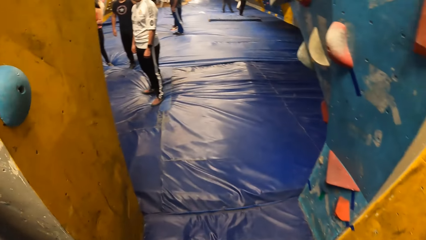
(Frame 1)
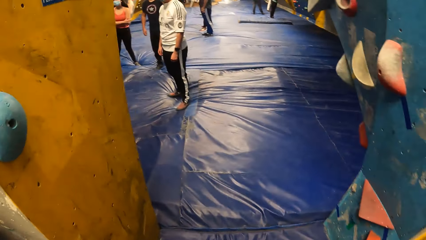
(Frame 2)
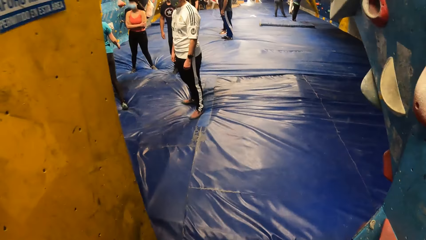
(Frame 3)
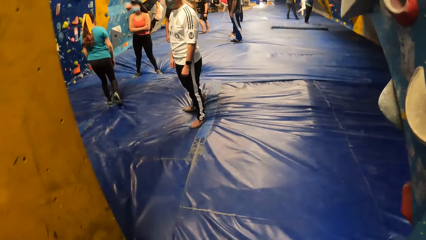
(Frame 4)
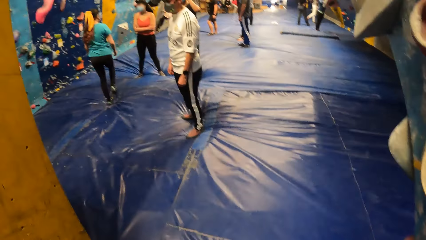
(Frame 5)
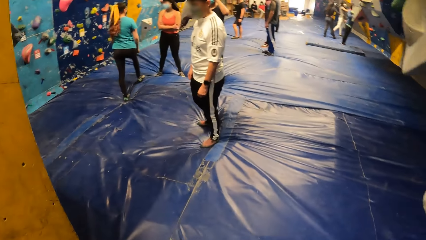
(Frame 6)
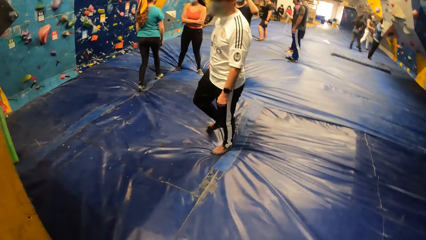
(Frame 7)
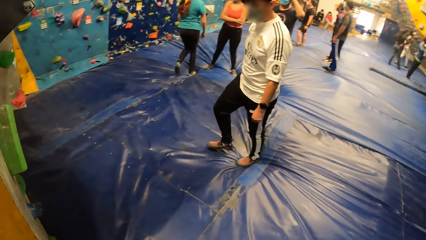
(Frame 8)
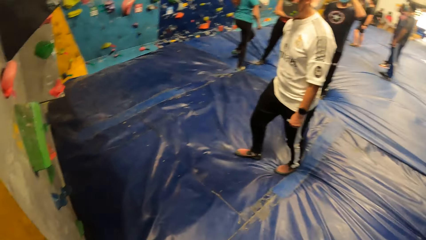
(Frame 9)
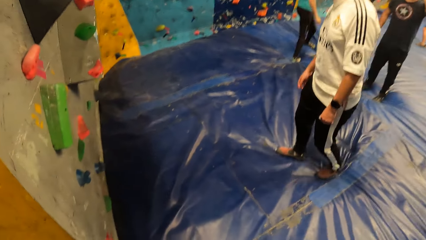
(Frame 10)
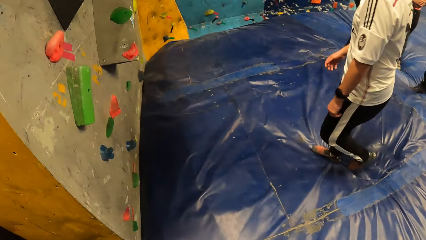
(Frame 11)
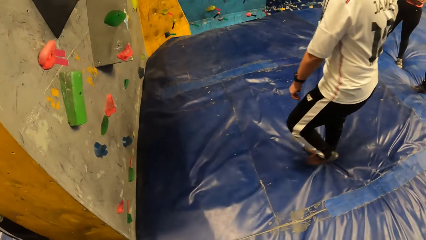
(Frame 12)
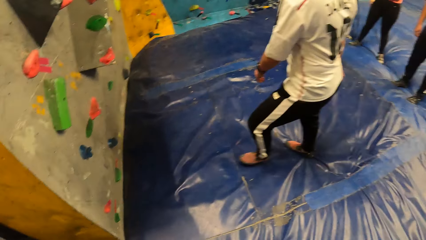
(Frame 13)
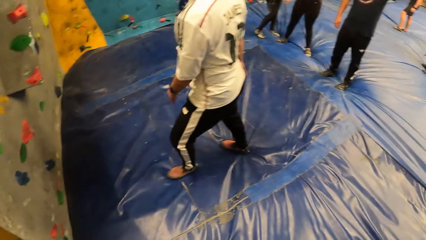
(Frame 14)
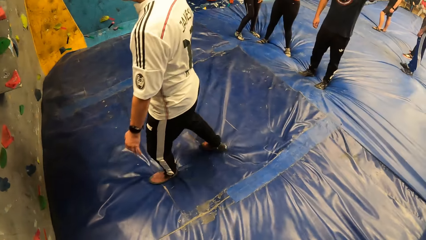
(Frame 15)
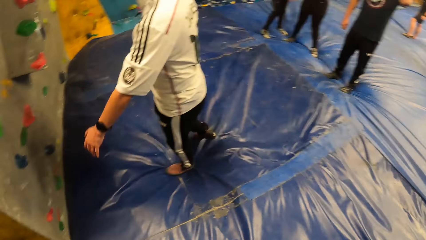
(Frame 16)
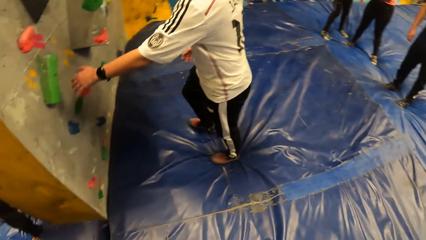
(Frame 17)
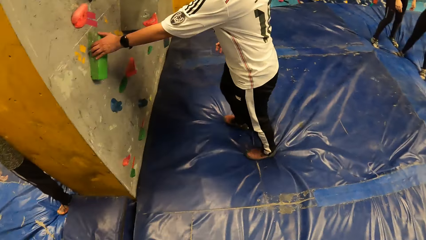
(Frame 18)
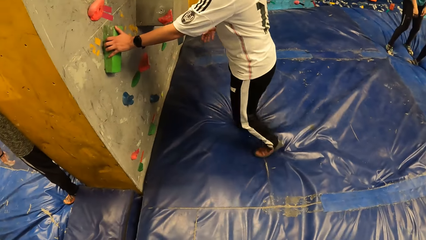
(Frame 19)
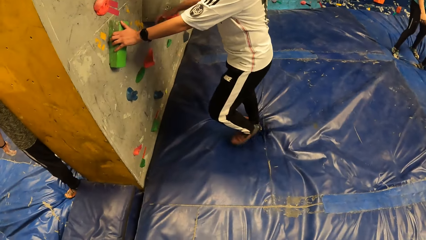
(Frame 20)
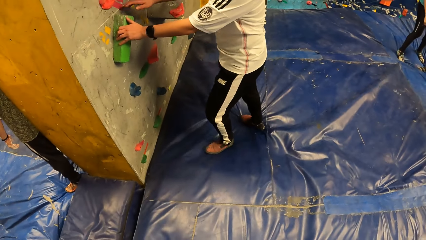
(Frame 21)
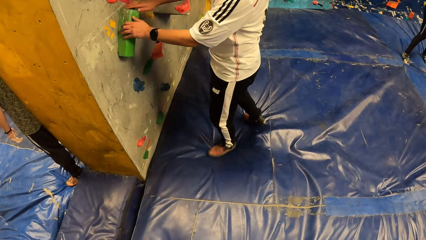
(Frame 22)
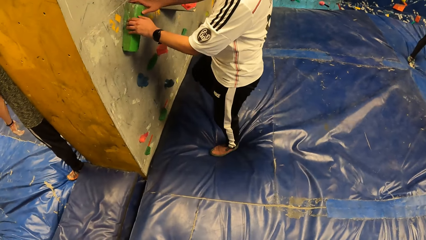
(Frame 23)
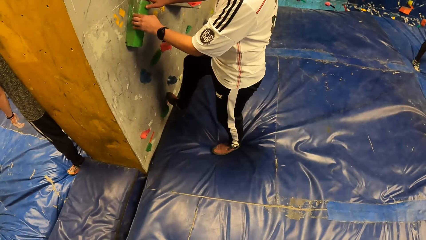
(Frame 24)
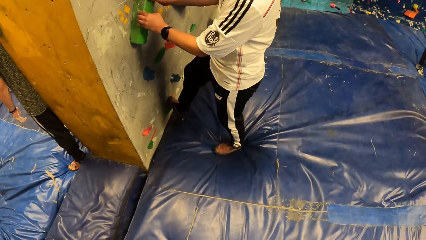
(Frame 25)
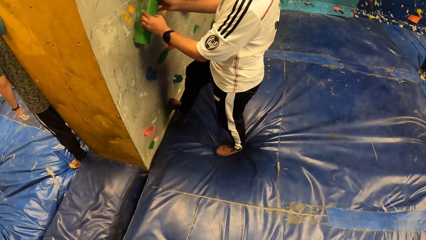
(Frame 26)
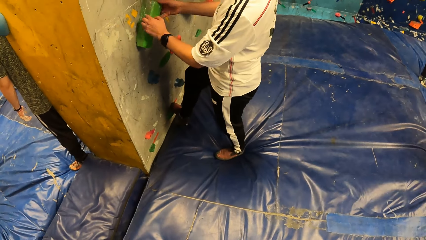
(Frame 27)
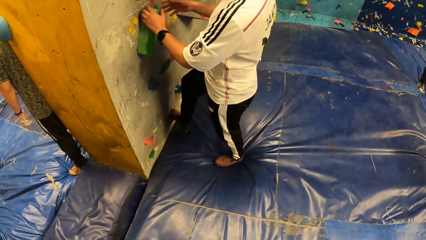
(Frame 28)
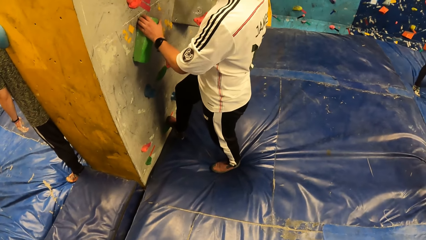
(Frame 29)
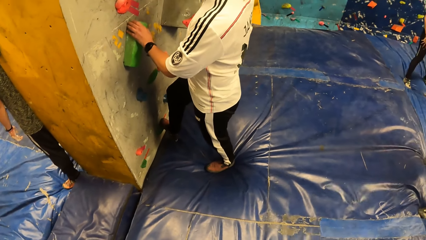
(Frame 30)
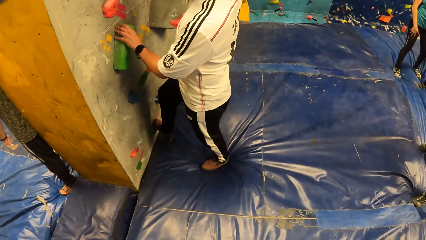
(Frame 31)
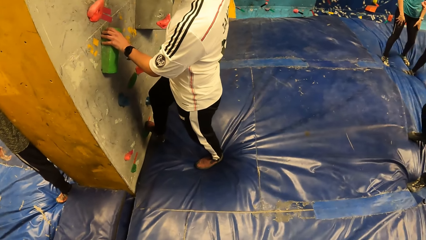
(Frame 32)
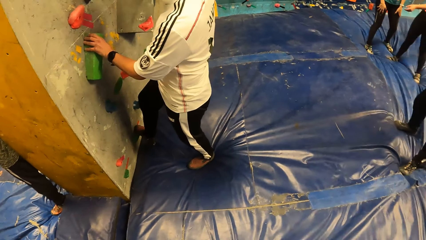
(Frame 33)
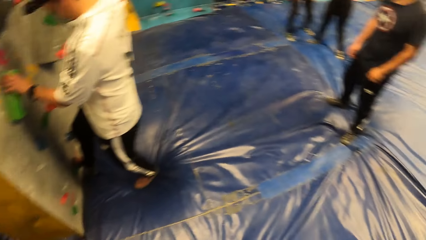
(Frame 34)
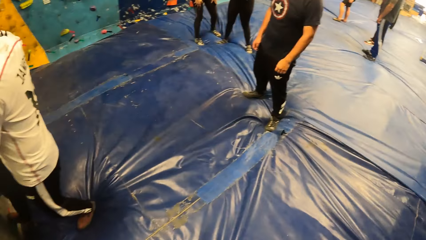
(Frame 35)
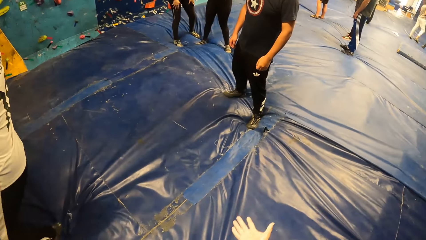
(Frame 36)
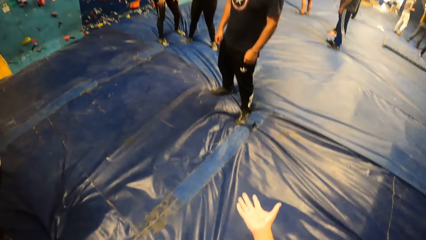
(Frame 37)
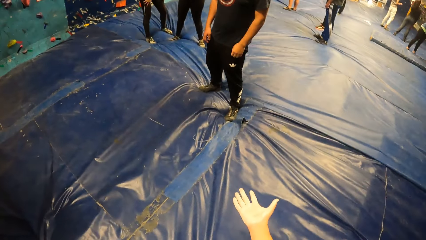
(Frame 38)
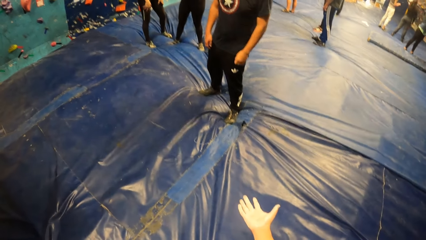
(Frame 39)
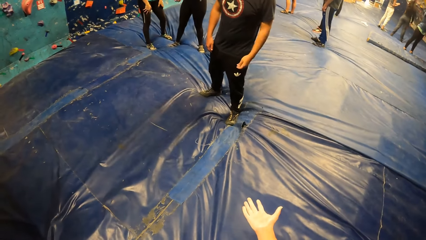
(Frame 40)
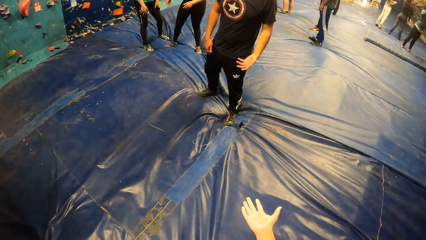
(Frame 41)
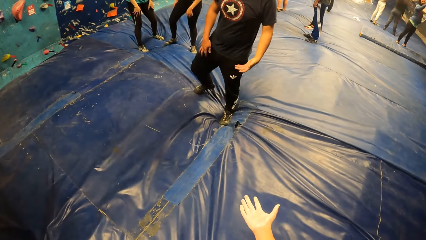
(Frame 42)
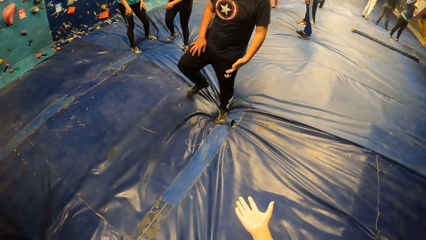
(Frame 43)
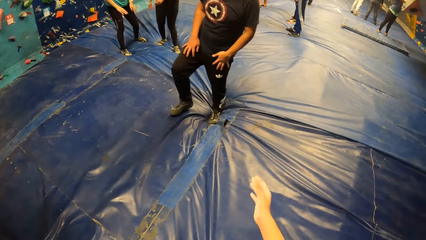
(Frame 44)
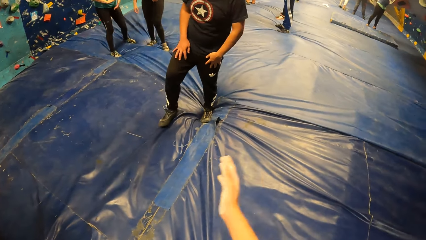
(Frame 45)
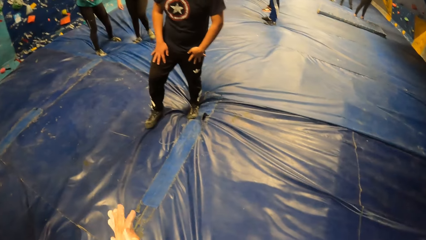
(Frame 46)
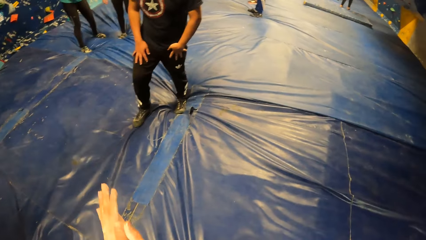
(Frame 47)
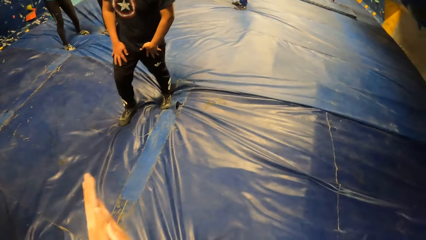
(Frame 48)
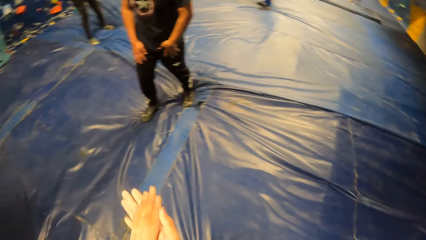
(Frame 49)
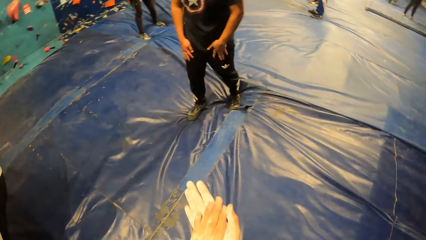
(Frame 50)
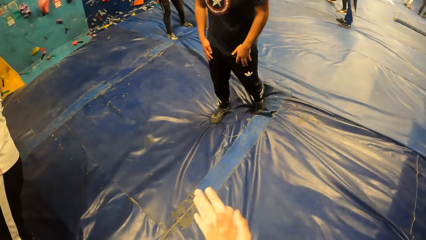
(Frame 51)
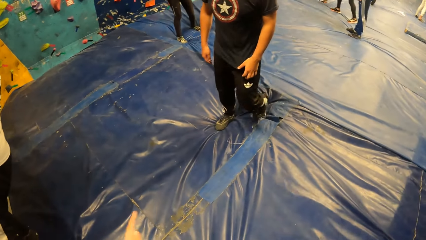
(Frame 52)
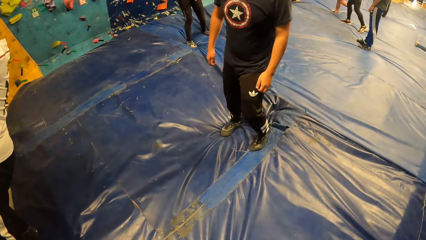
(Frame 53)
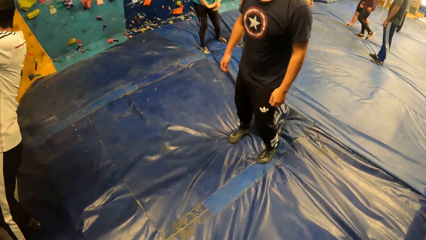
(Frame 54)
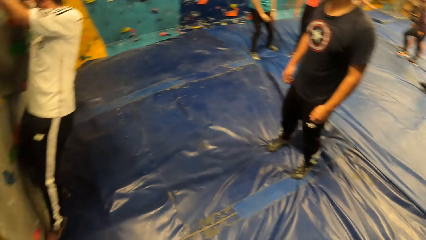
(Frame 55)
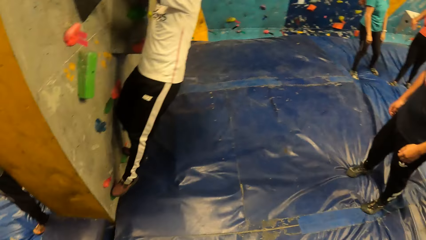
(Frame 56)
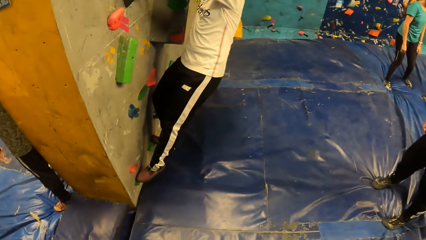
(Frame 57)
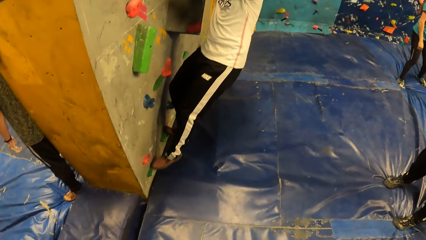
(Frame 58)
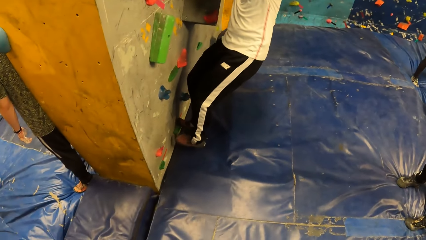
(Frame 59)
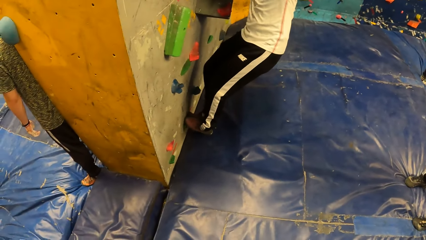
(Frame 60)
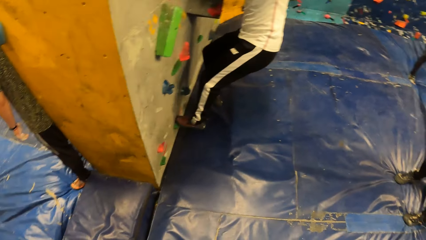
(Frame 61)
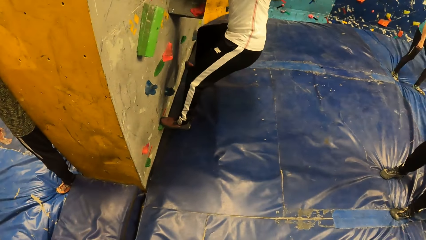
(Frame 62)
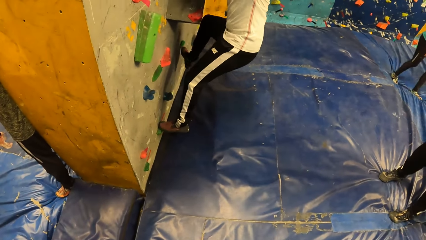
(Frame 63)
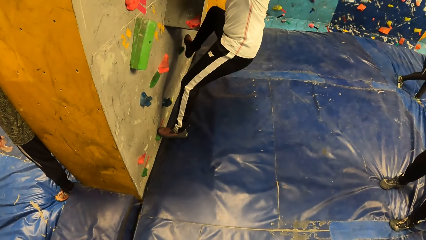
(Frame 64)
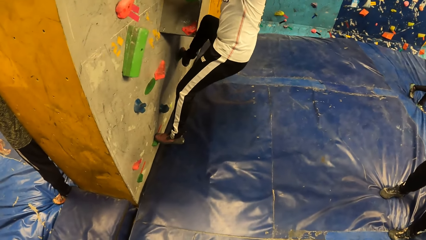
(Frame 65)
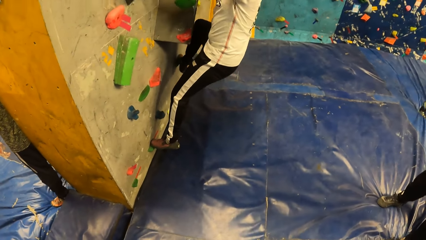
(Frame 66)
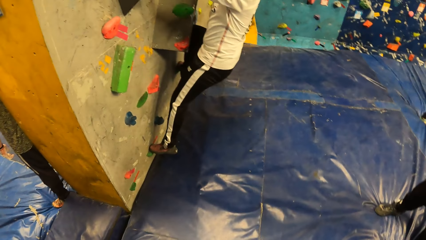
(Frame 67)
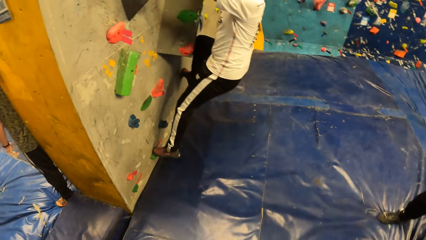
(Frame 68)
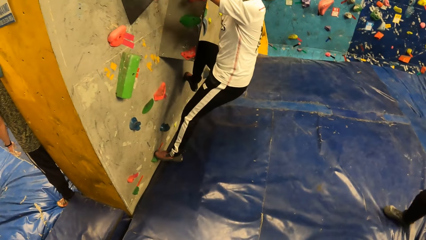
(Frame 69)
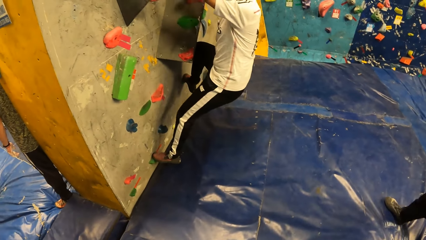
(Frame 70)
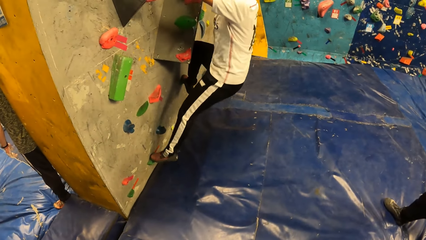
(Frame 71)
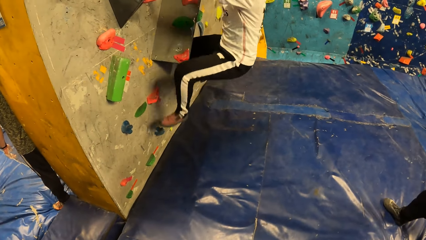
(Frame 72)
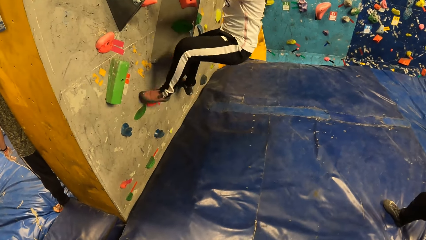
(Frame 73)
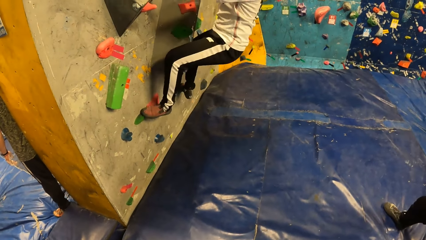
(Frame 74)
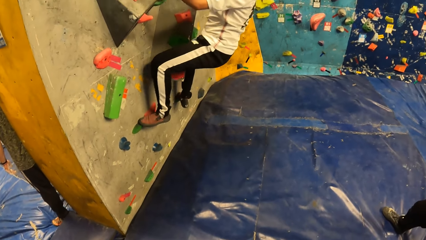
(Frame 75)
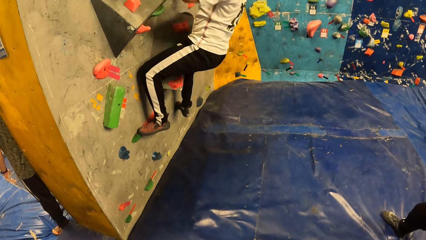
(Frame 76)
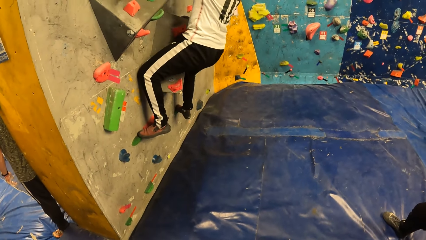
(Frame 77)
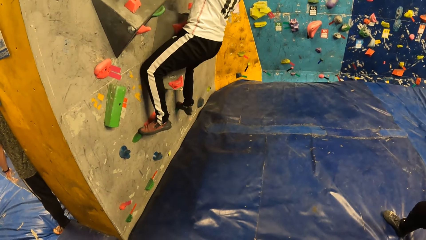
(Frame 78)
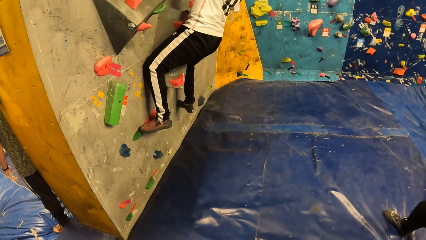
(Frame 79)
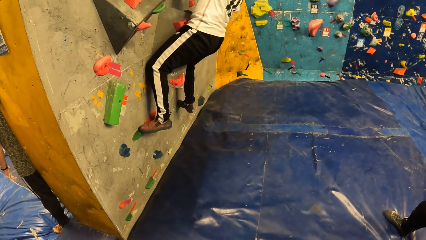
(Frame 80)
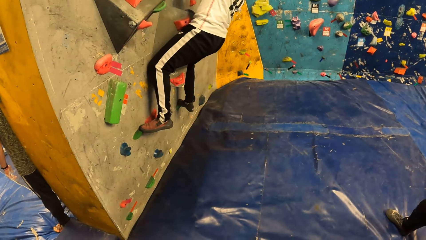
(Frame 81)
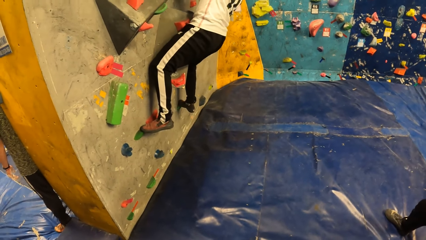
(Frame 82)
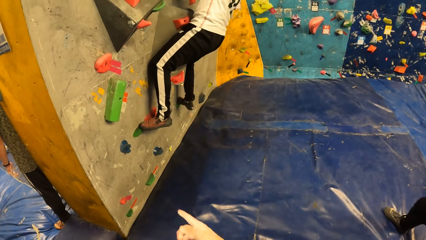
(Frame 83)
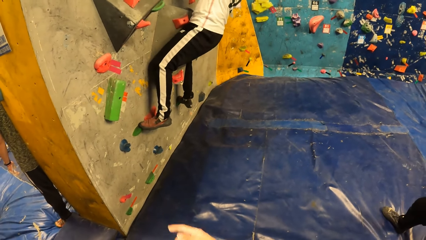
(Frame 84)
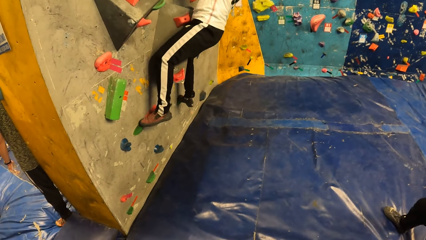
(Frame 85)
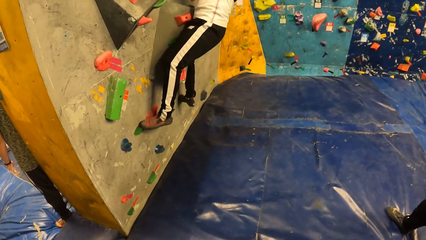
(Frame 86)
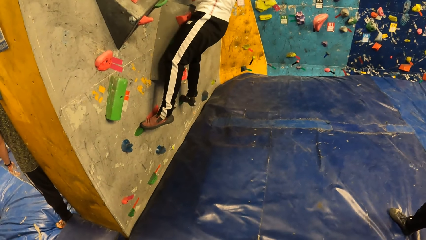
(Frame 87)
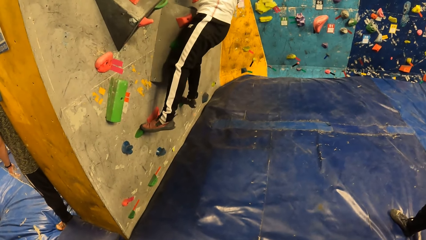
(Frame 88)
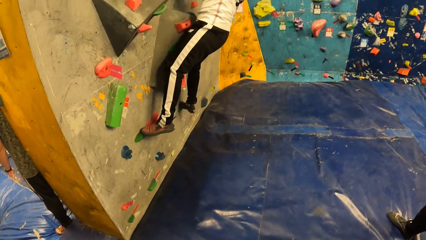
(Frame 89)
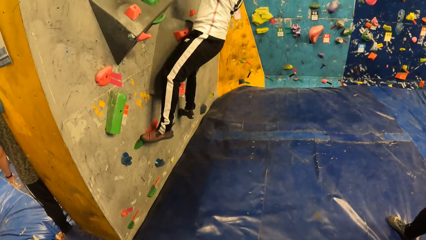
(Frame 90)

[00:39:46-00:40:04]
The camera wearer looks around and walks around the room. A man touches the bouldering wall with both hands. The camera wearer looks at the man. He converses with another man. He rubs his hands together. He looks at the first man climb the wall. The first man climbs the bouldering wall with both hands.
